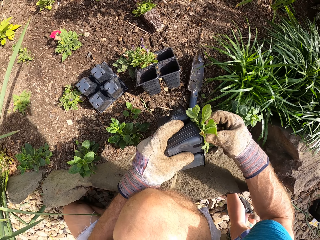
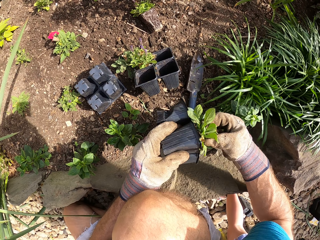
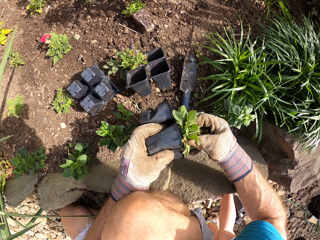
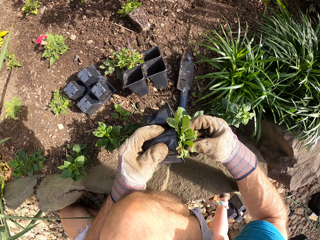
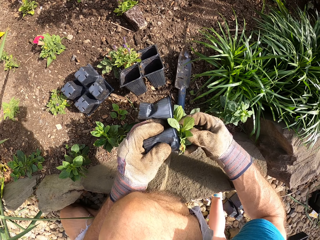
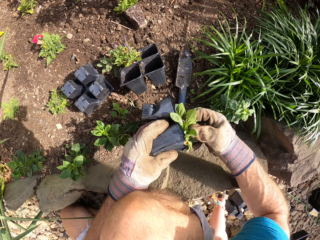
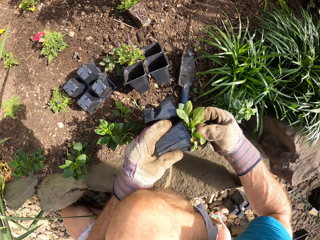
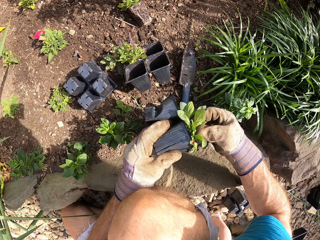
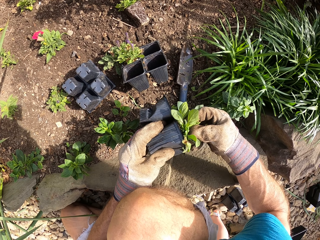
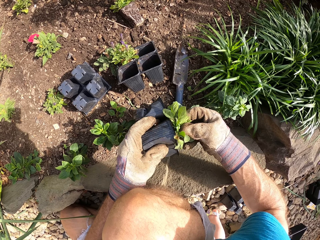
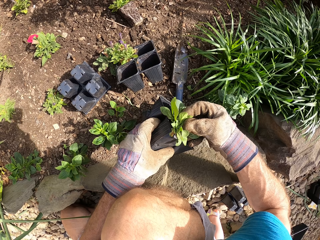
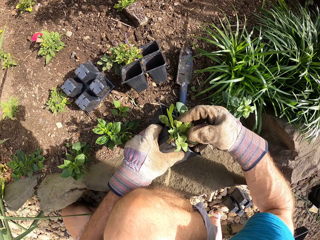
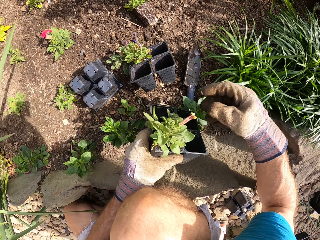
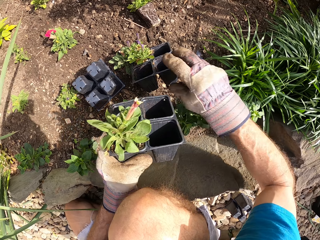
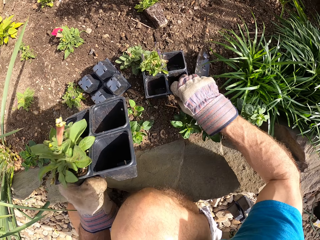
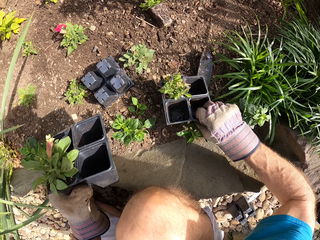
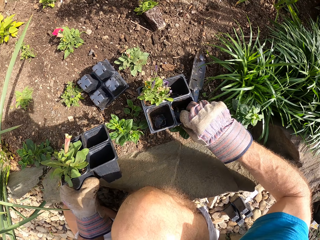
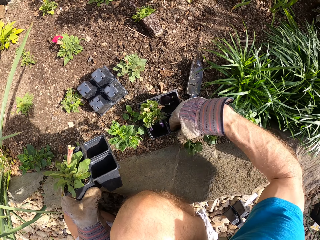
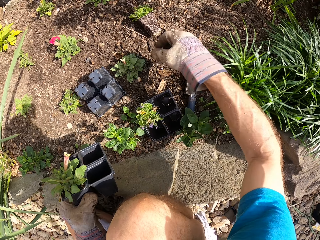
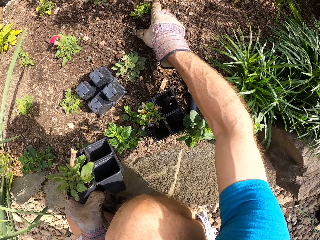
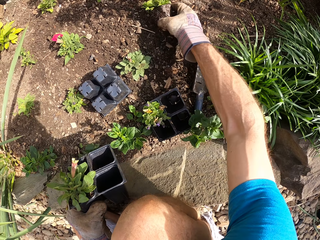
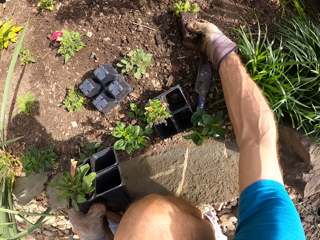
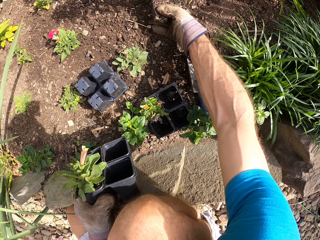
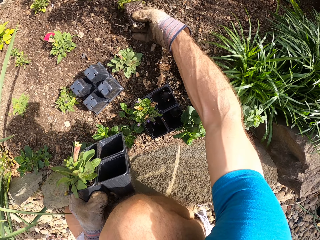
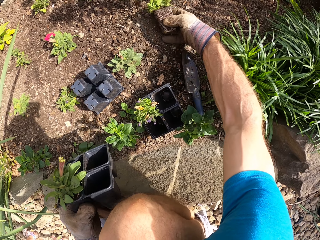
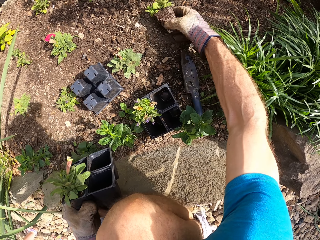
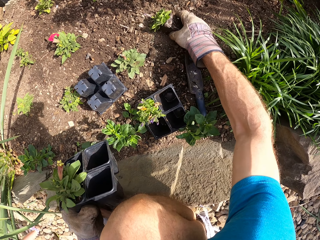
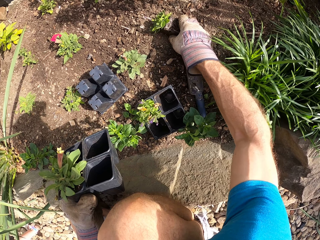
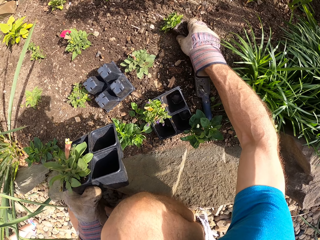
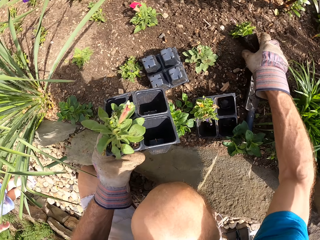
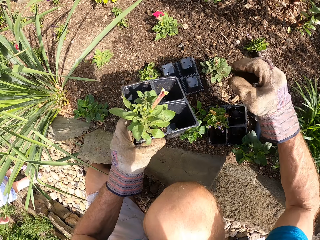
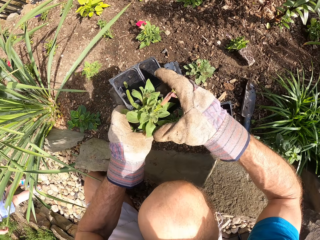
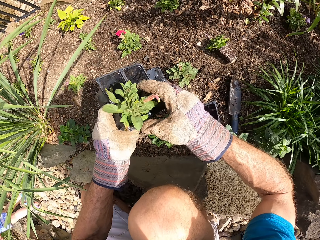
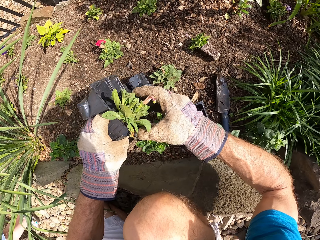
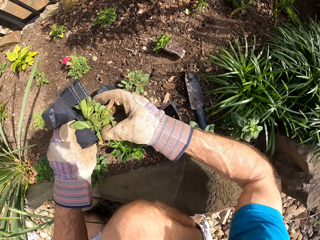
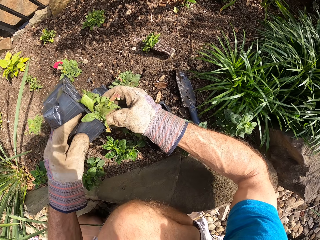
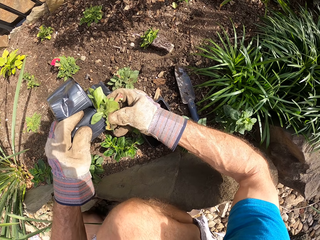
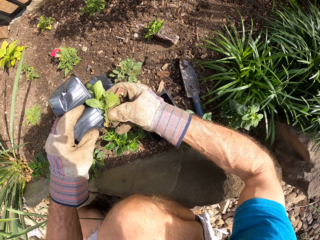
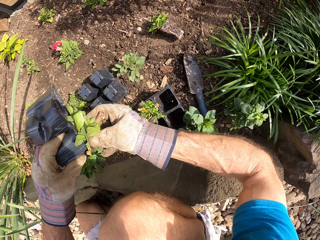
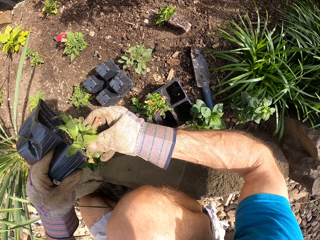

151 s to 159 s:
The camera wearer moves a plant pot. They hold a plant on the ground. They push the seedlings. They spread soil. They put down the plant. They pull the plant from the plant pot.

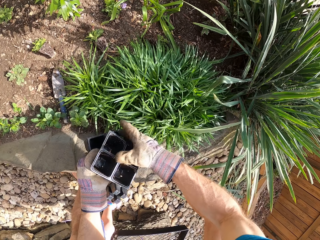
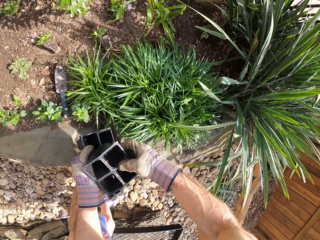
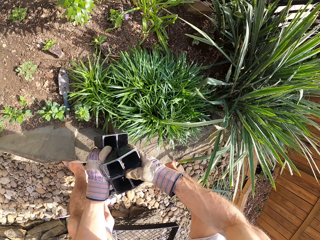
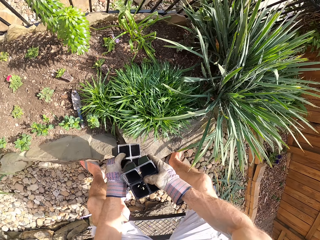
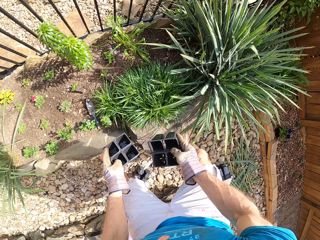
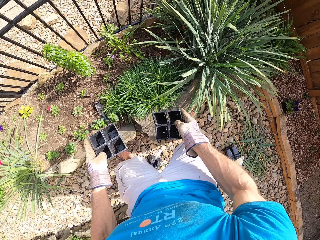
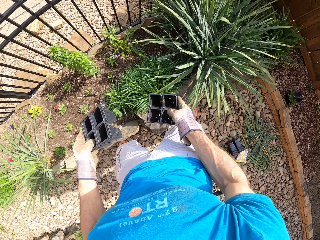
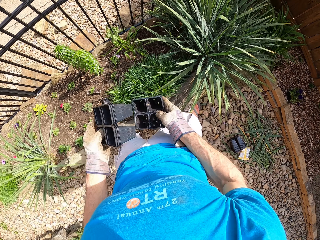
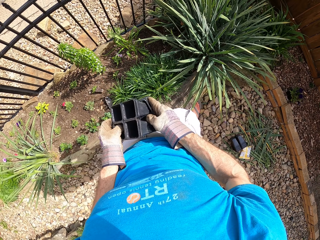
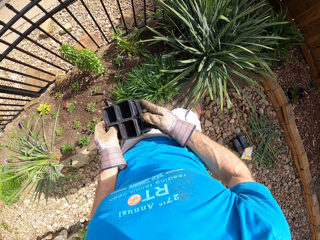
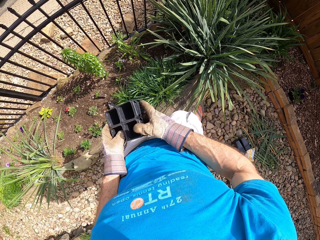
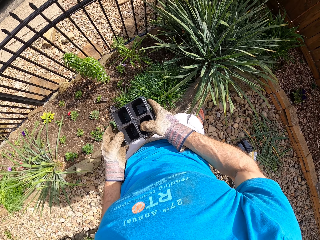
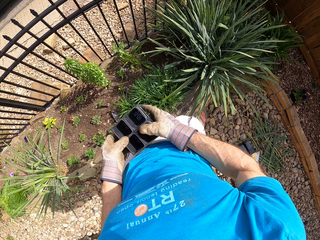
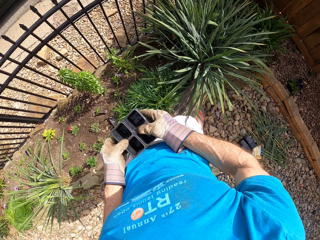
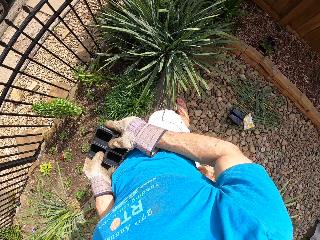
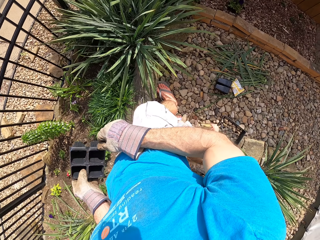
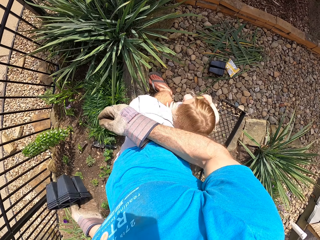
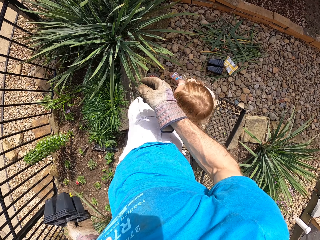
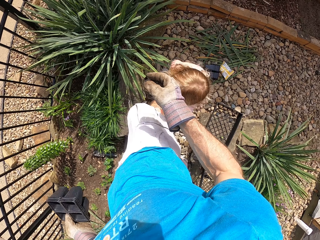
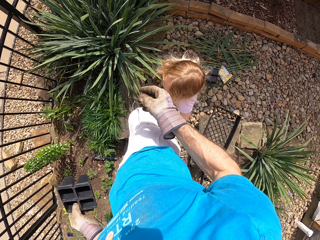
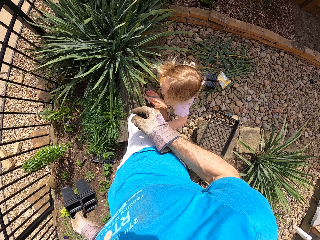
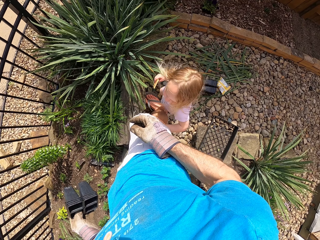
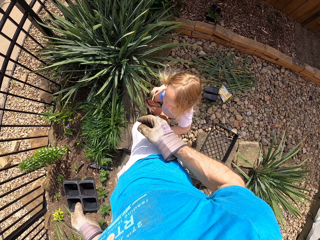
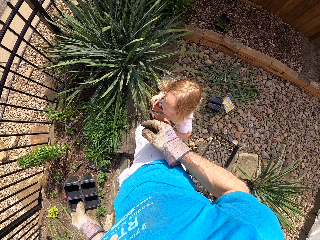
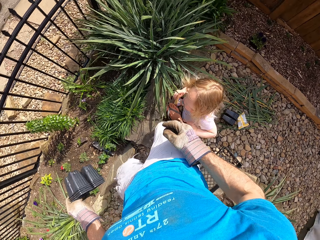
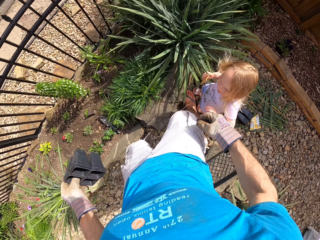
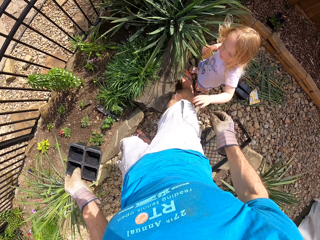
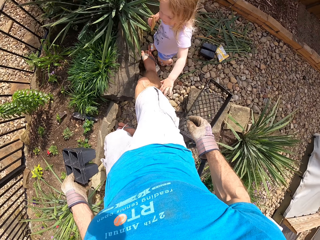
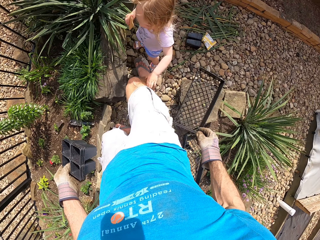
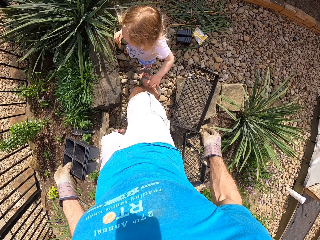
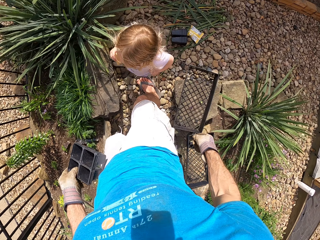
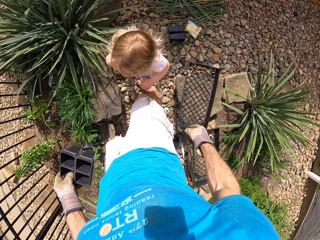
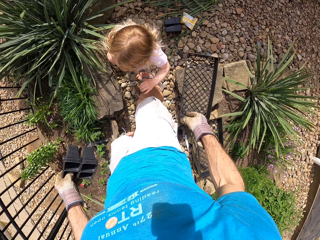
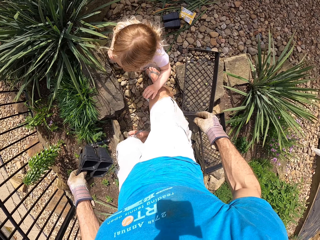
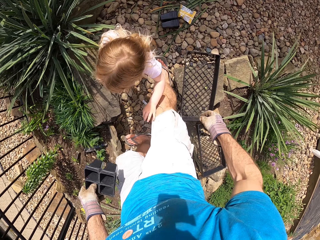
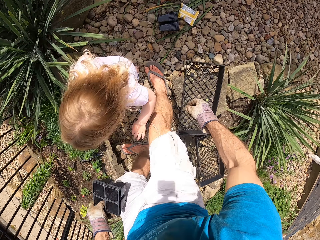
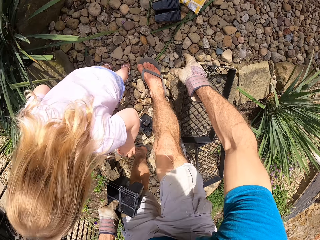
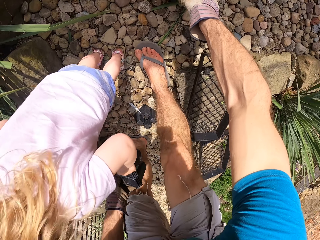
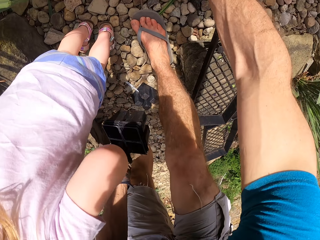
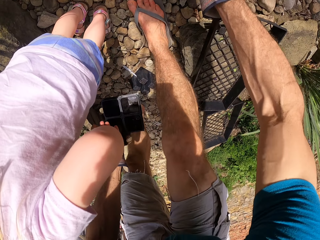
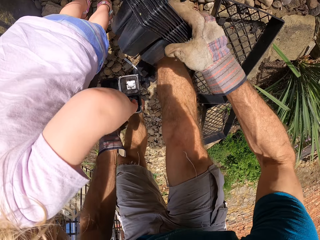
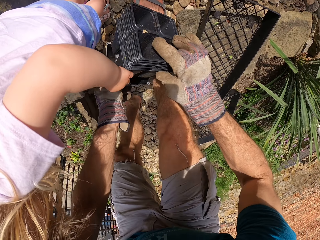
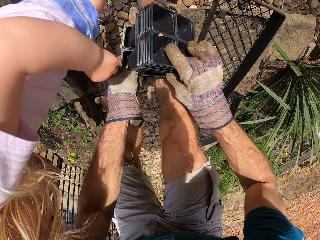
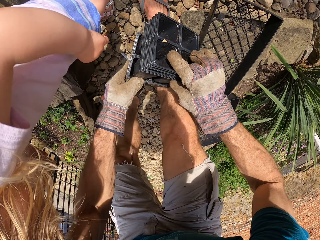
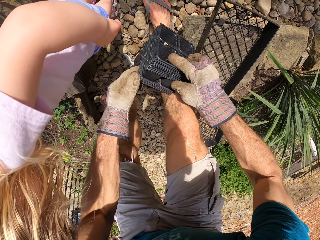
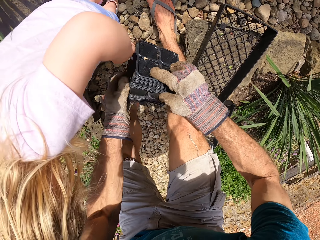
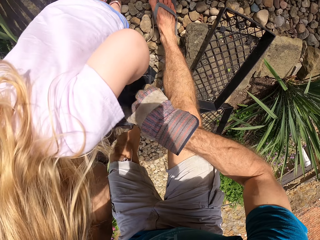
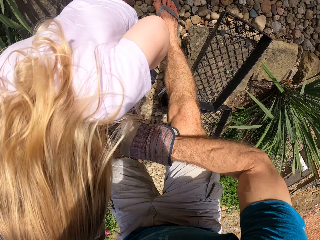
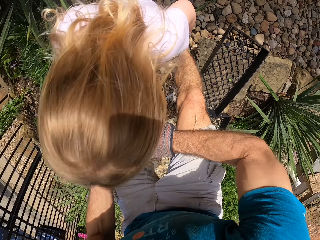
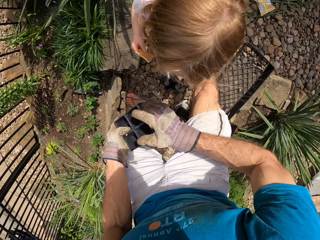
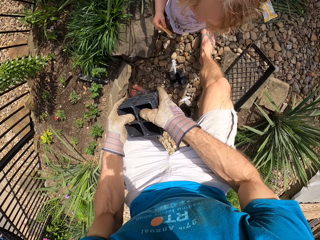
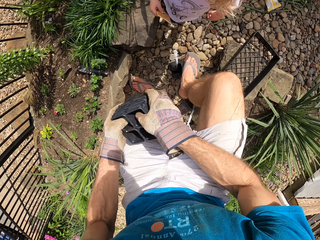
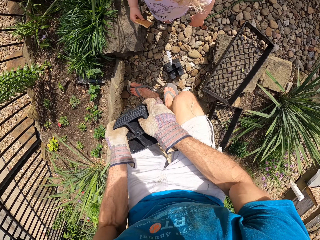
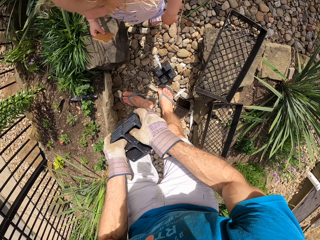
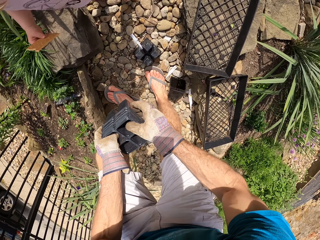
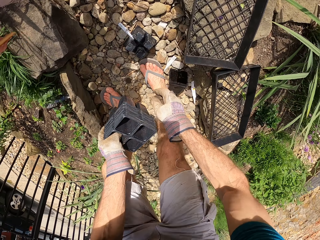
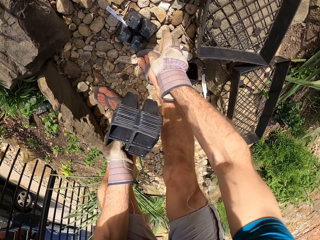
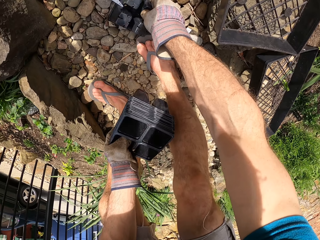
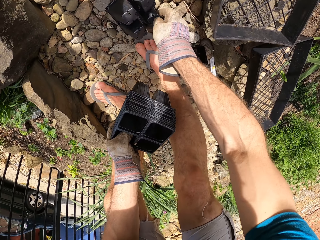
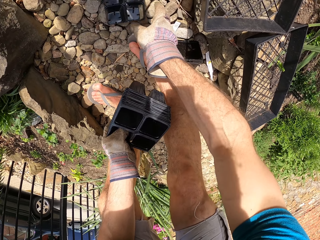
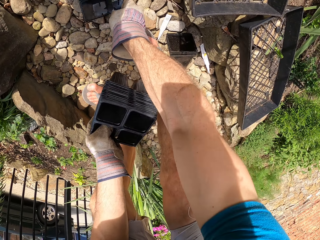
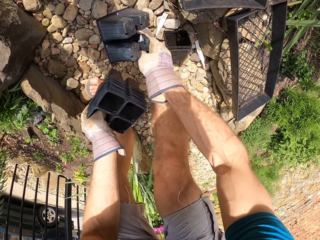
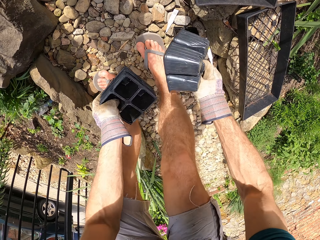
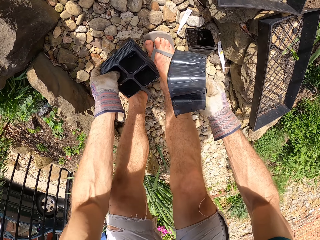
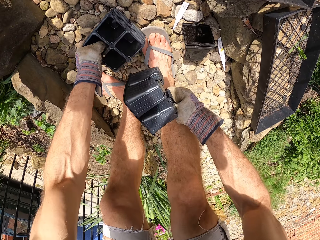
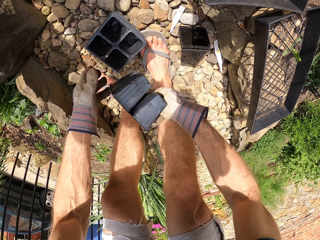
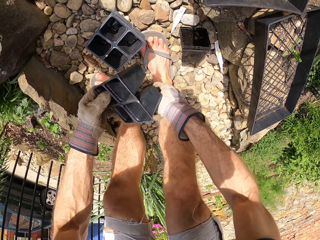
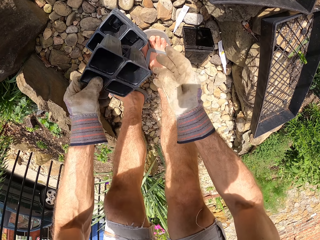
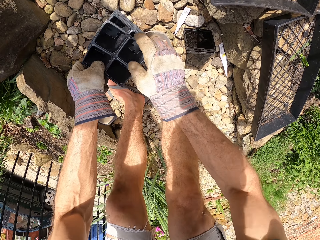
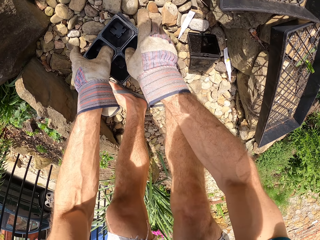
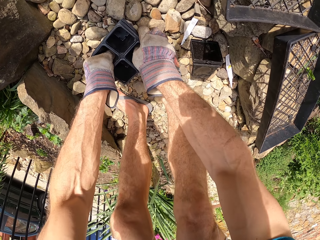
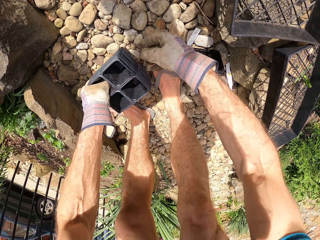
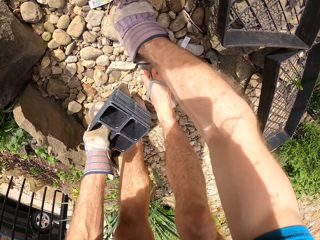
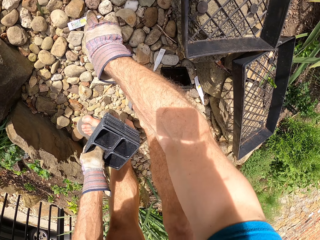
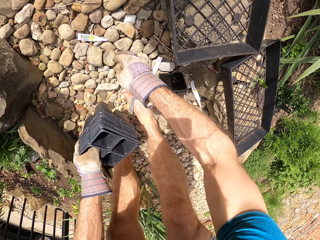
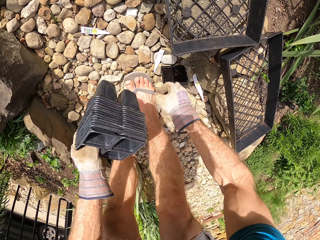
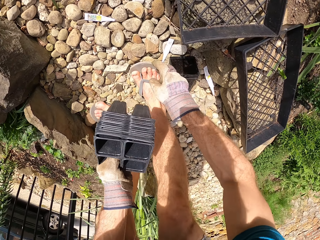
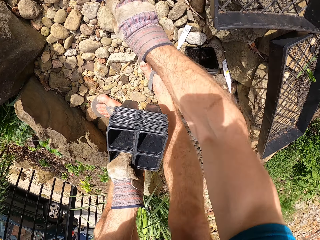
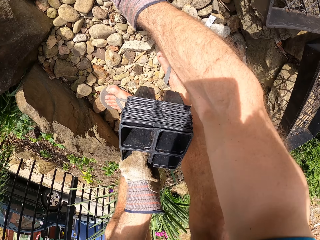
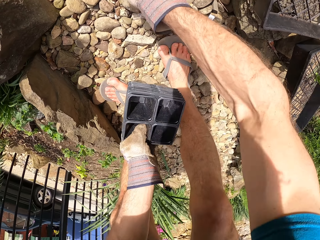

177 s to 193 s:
The camera wearer stands and puts plant pots together. They look at a baby. A man walks around. The camera wearer picks up the plant pots. They put together the plant pots. They pick up the plant pots. They put the pots together.
